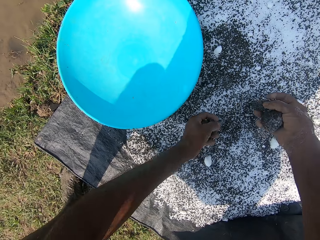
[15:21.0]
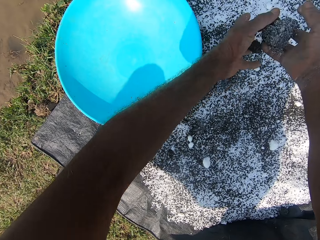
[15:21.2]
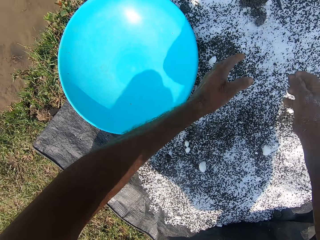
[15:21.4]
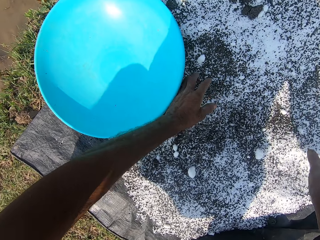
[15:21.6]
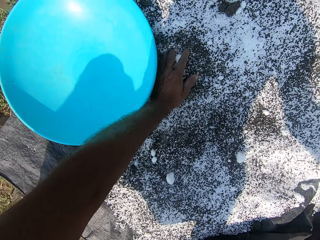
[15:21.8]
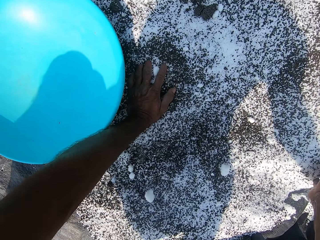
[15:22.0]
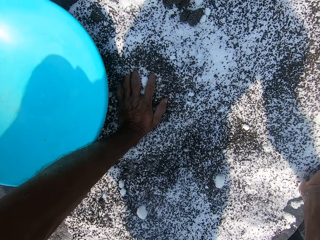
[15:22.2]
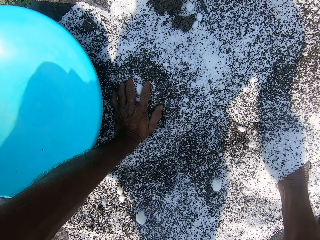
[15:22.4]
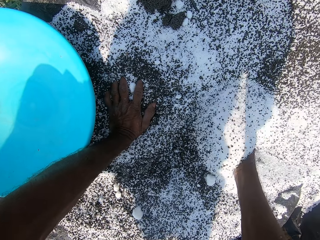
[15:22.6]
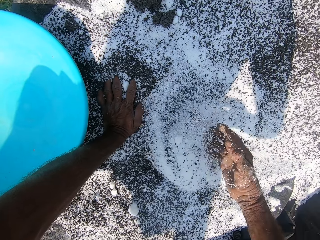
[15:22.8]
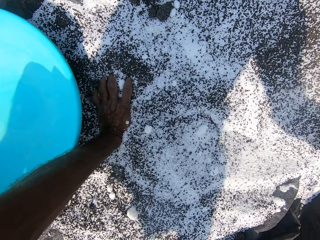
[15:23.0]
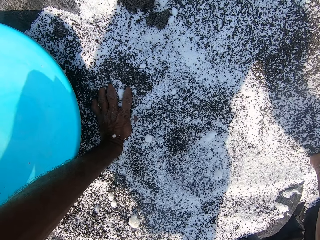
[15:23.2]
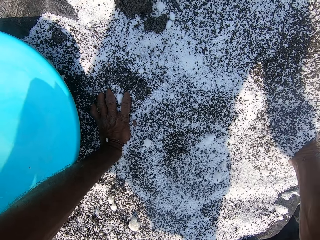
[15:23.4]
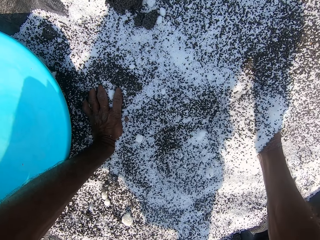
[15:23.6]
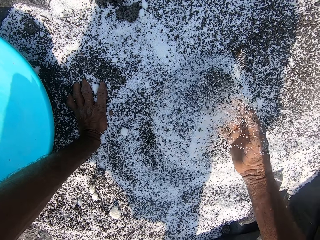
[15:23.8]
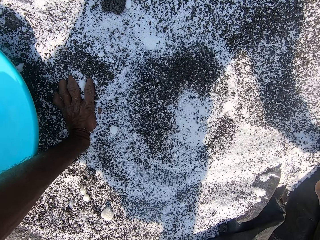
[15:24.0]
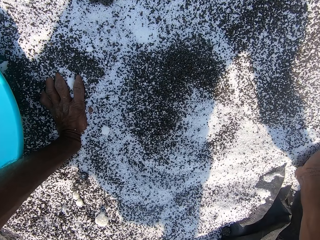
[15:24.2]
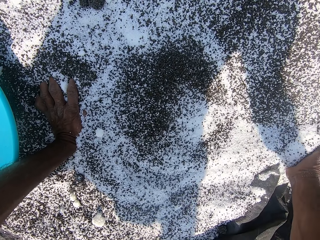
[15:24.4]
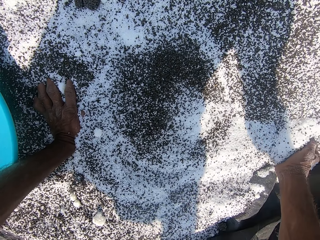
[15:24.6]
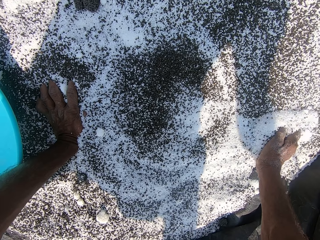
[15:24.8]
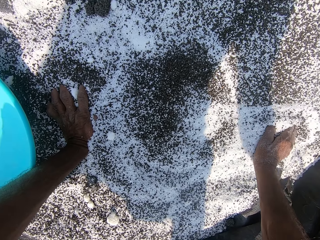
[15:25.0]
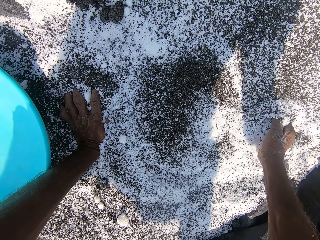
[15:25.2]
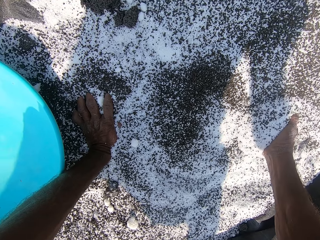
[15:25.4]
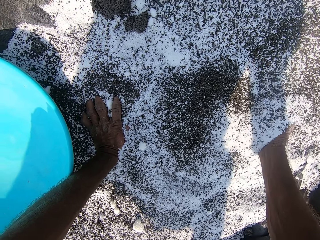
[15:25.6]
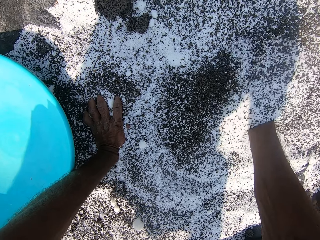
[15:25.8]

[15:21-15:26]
The camera wearer pours fertilizer on the polythene with his hands. He spreads the fertilizer on the polythene with his right hand.

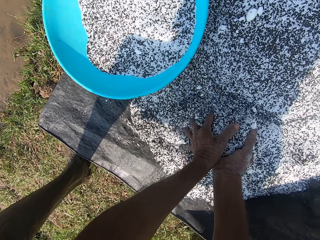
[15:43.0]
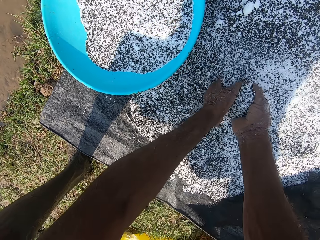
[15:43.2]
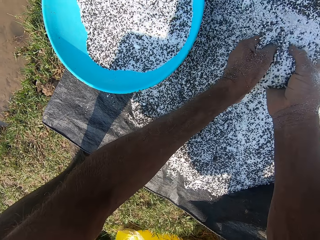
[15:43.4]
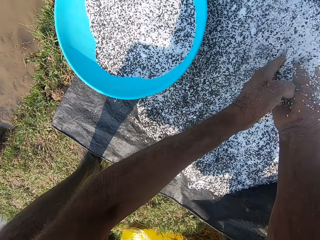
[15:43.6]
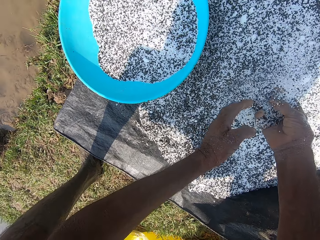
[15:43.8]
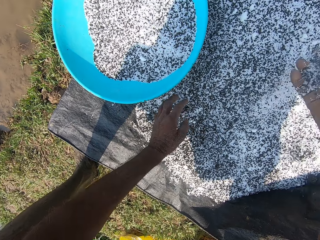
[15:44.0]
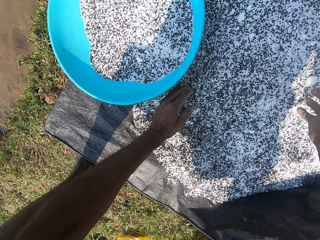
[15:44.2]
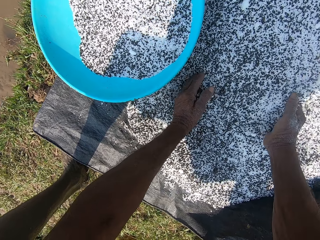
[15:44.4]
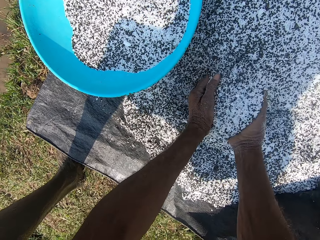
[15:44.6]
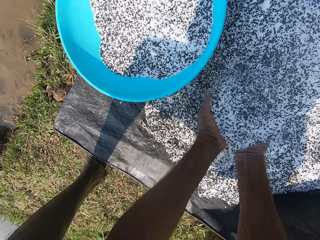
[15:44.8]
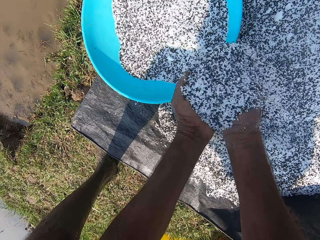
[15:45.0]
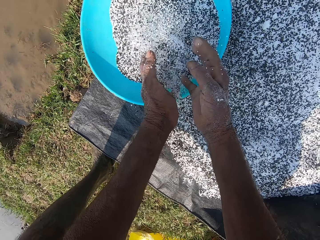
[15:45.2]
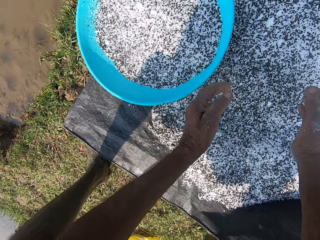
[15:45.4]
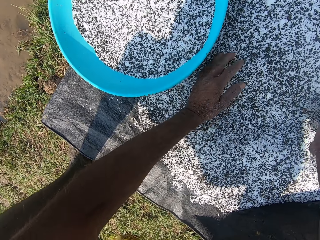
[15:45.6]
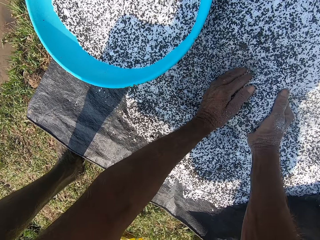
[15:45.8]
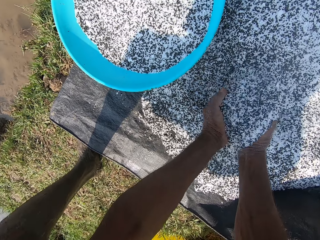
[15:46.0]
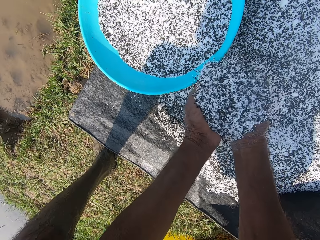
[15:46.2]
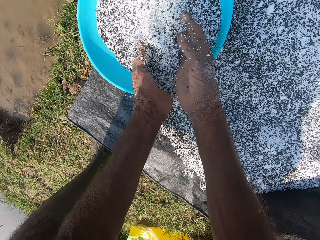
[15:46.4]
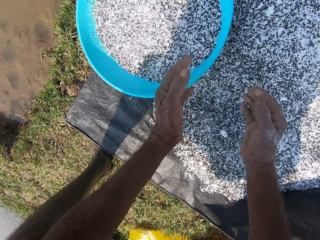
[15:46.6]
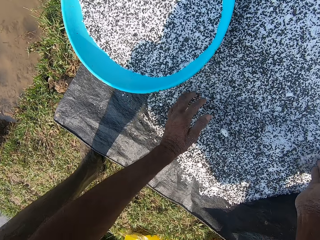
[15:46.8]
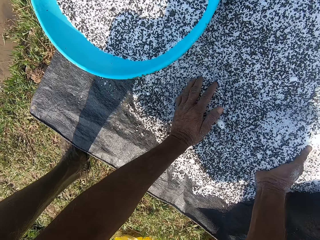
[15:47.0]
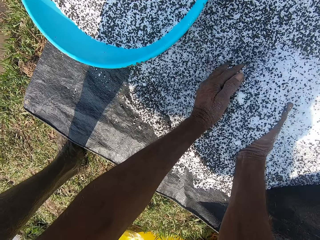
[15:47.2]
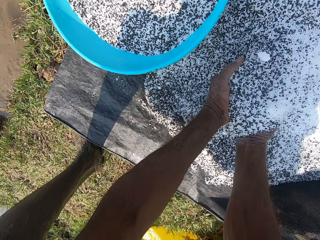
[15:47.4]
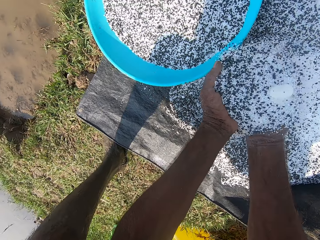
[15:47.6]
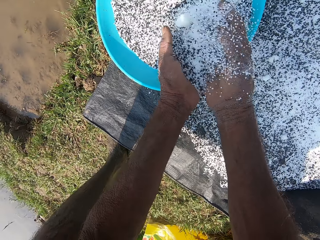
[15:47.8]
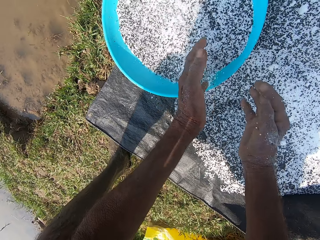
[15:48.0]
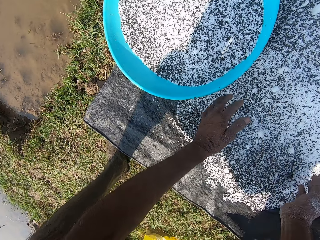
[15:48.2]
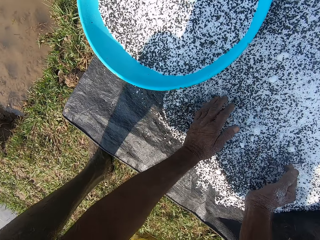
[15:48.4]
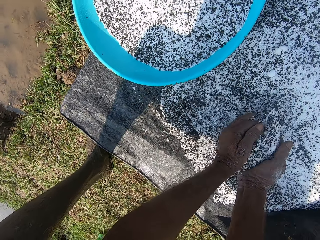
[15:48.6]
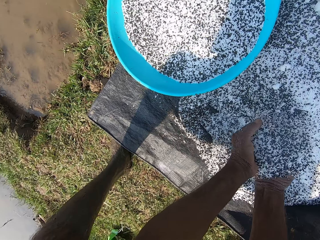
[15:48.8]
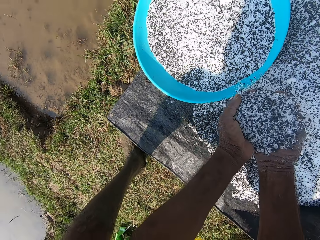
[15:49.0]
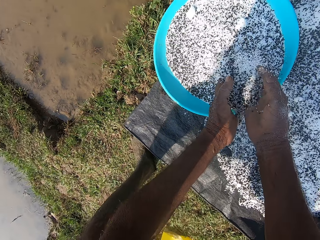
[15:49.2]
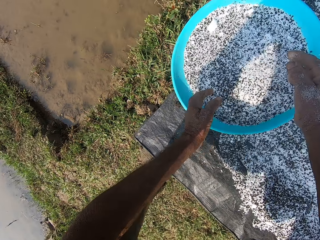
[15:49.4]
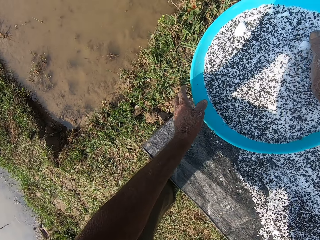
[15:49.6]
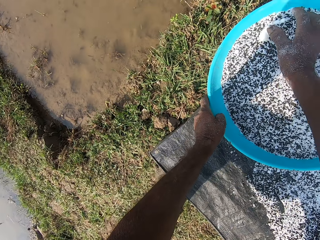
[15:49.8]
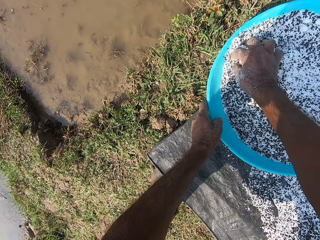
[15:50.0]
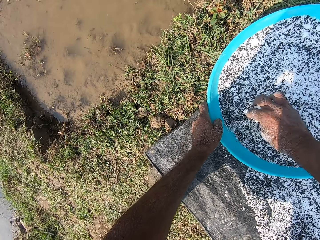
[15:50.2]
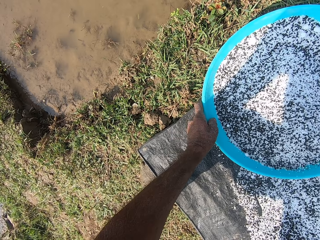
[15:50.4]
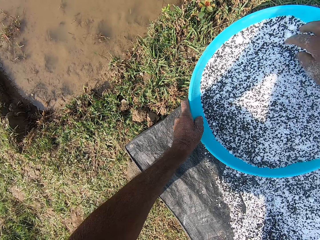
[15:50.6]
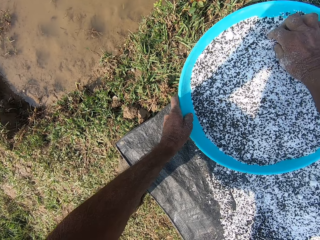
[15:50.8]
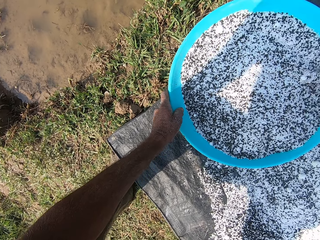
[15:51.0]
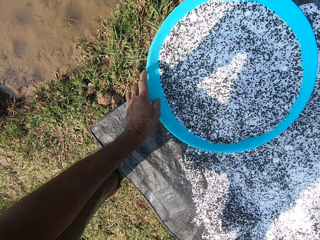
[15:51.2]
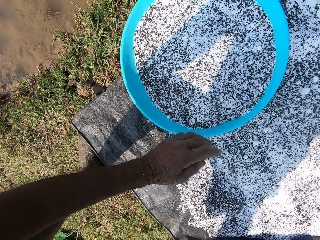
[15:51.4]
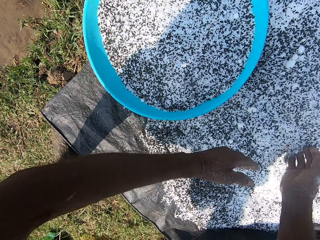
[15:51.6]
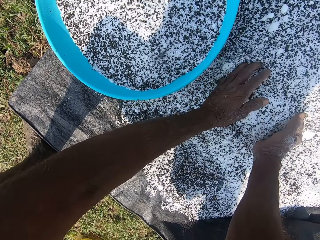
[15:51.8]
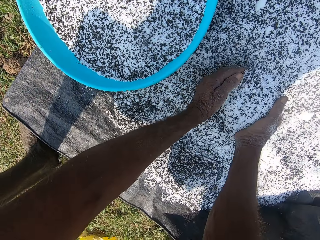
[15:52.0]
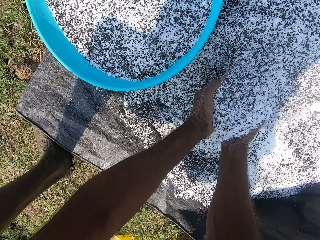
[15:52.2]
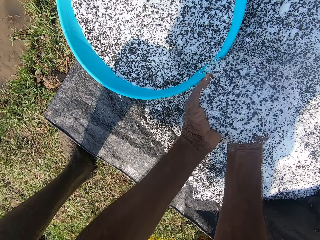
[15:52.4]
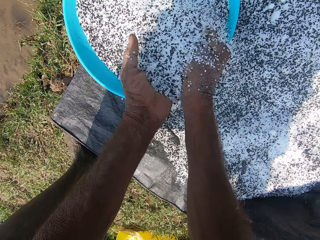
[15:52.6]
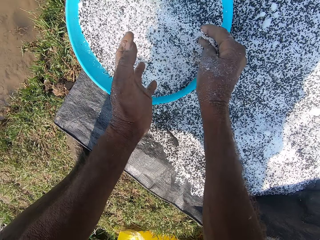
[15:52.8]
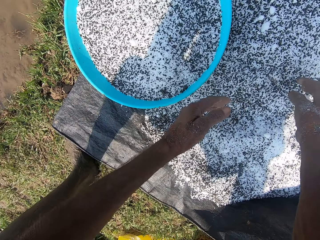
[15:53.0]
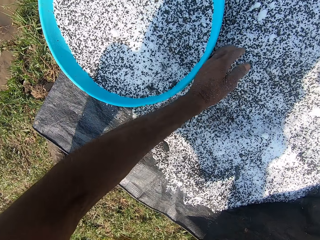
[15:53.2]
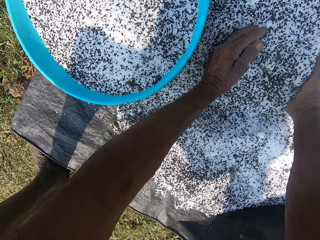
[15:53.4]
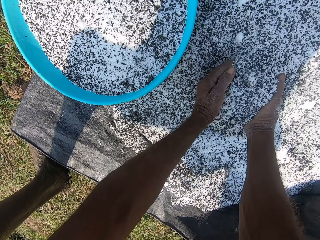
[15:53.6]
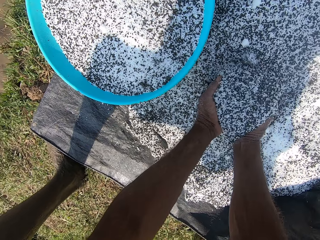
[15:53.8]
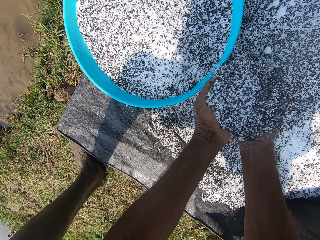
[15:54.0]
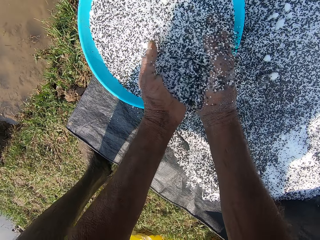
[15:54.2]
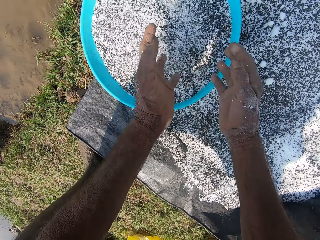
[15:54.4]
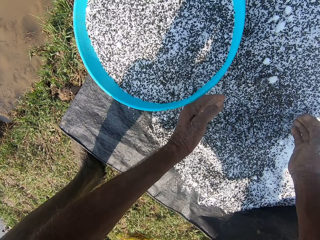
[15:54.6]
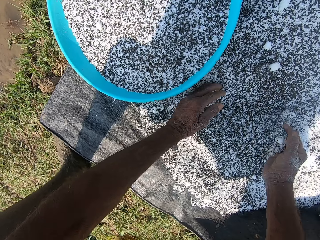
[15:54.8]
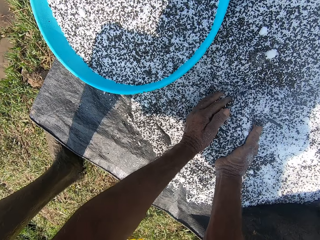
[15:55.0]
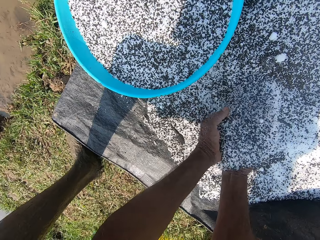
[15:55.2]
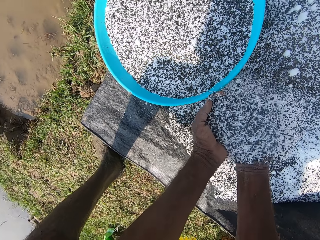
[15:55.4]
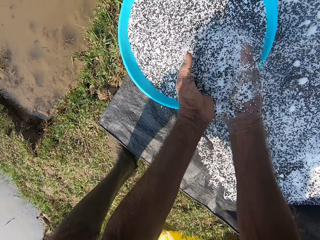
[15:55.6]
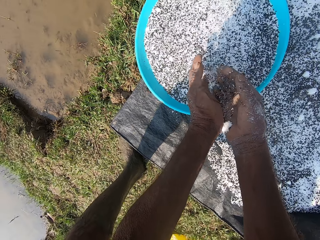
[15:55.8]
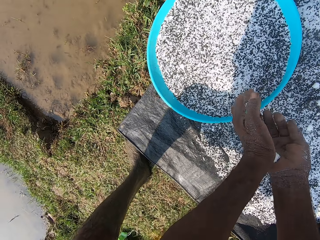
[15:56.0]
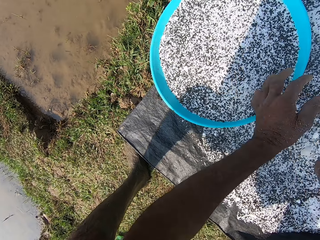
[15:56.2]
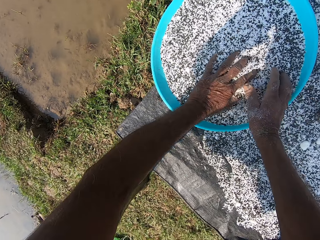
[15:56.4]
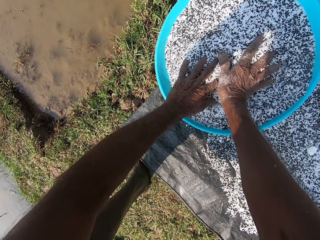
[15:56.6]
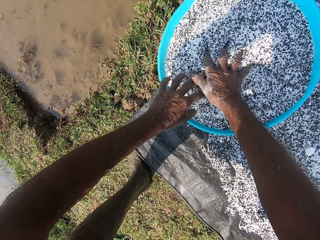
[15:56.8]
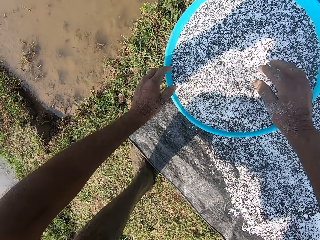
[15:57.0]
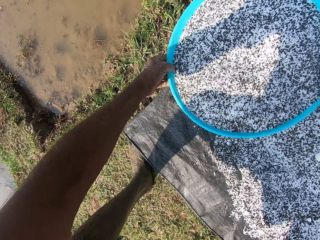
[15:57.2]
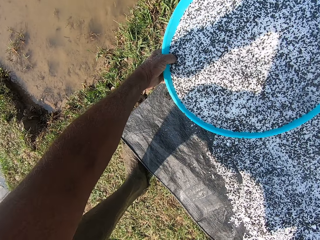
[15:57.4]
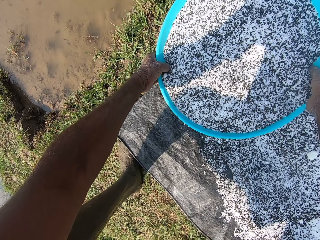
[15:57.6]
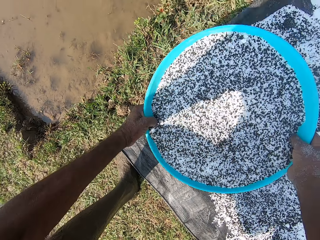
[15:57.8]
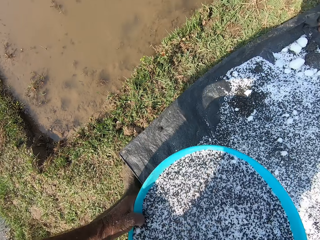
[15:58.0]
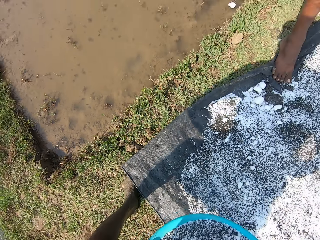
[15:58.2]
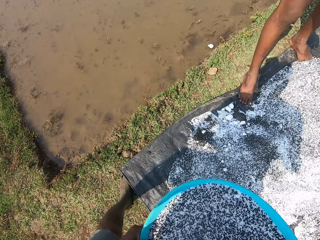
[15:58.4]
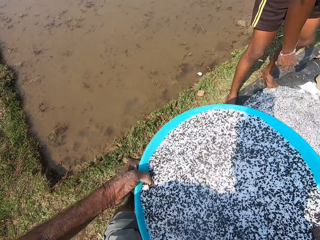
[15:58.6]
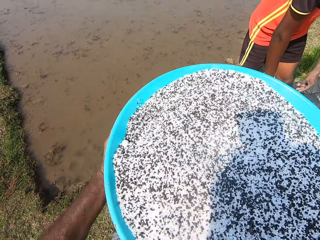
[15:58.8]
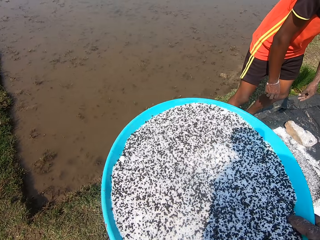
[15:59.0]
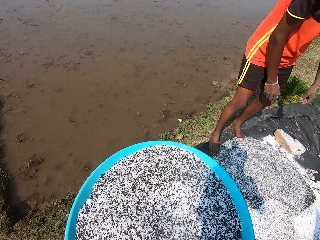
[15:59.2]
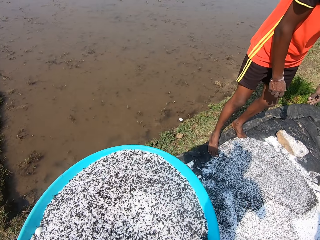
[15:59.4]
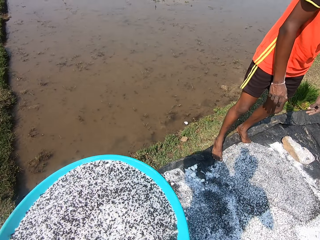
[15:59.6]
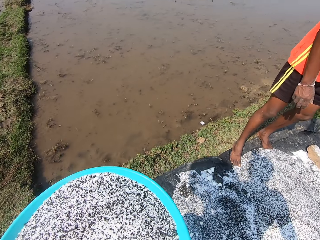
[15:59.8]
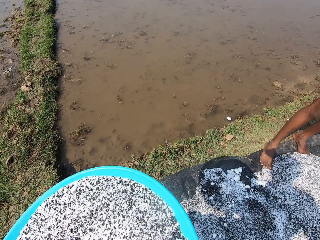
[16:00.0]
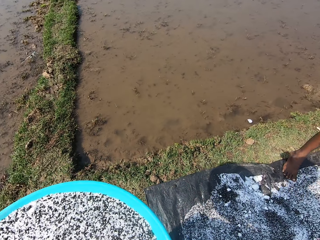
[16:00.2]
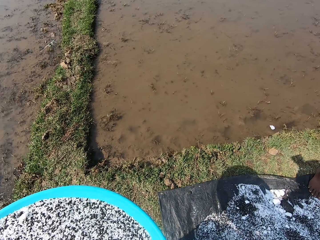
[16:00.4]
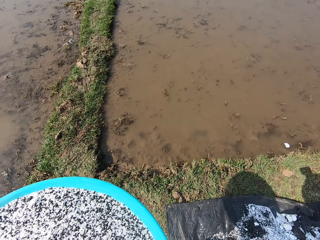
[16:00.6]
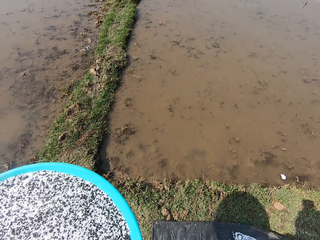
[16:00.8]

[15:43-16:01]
The camera wearer adjusts the fertilizer on the polythene with his hands. He packs fertilizer from the polythene with his hands into the container. He spreads the fertilizer in the container with his right hand. He holds the bowl with his left hand. He removes big fertilizer particles from the basin. He packs fertilizer from the polythene with his hands into the container. He spreads the fertilizer in the container with his hands. He carries the container from the ground with his hands. He picks up the fertilizer basin.
